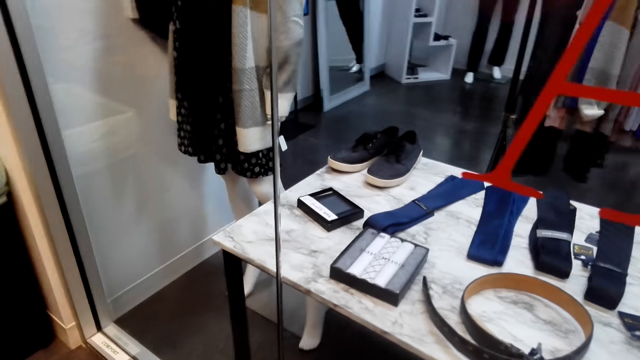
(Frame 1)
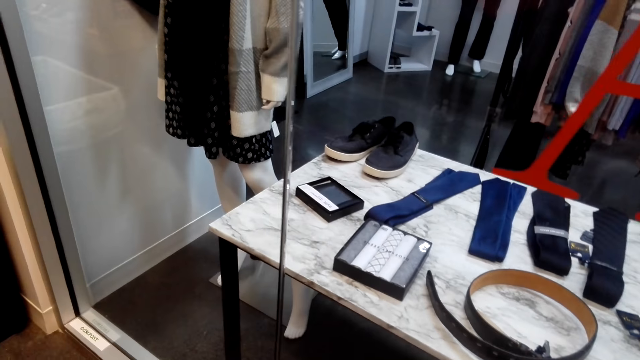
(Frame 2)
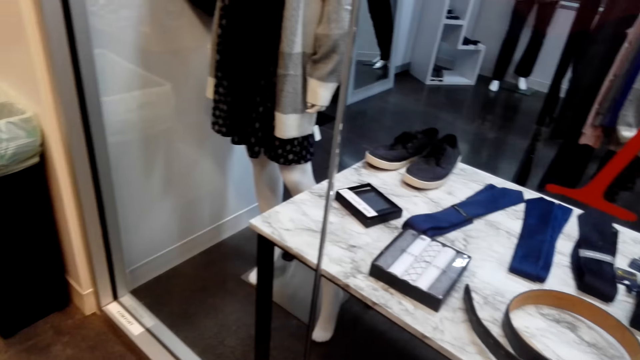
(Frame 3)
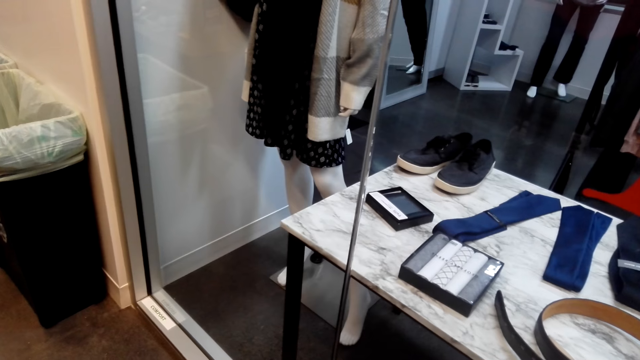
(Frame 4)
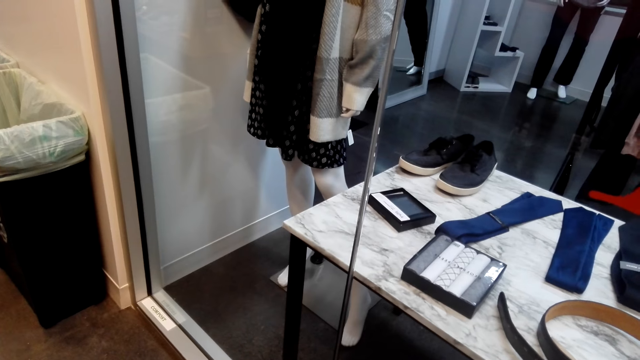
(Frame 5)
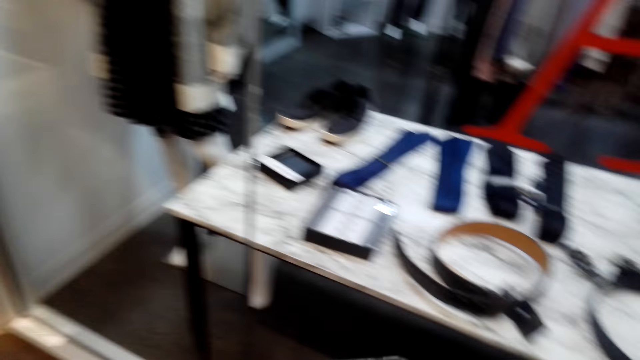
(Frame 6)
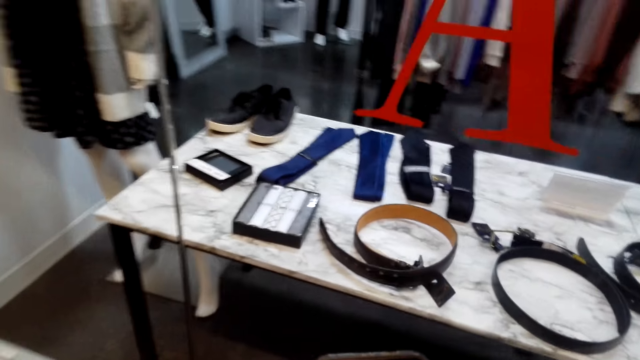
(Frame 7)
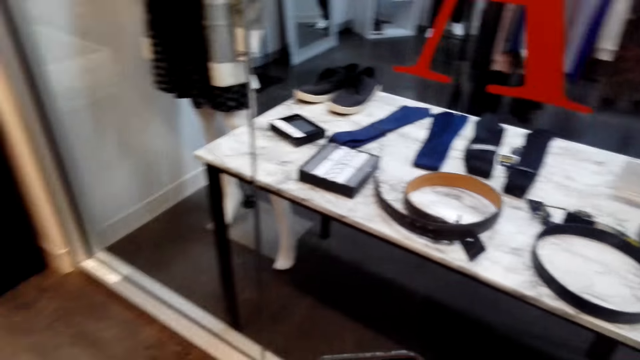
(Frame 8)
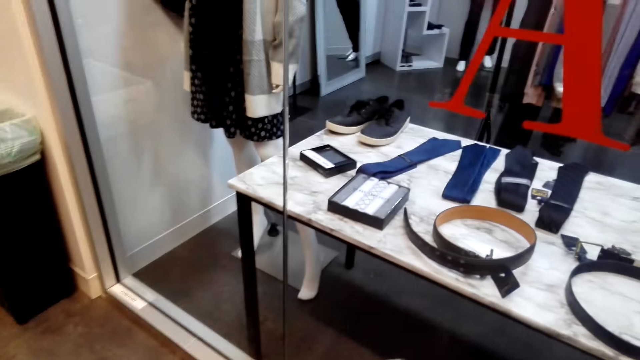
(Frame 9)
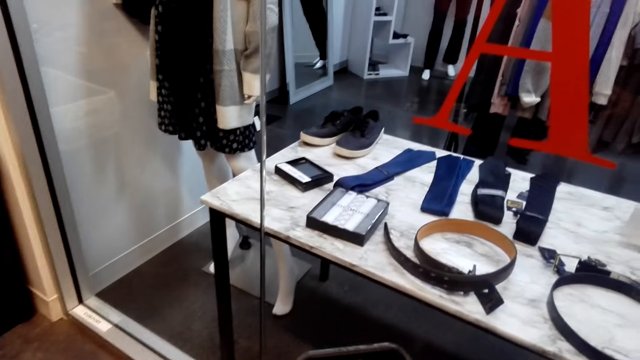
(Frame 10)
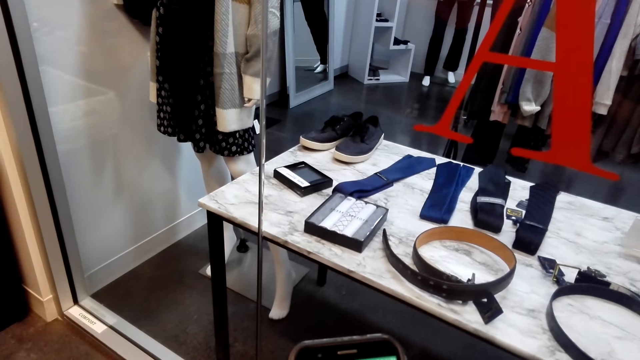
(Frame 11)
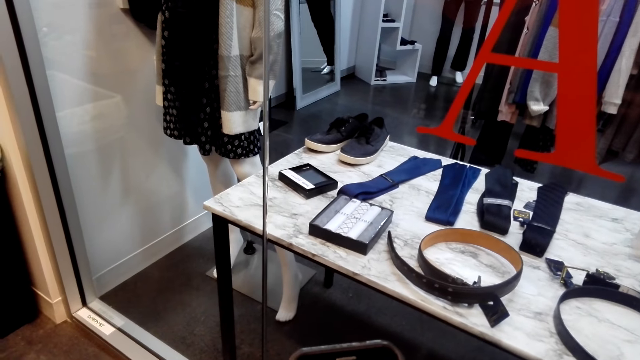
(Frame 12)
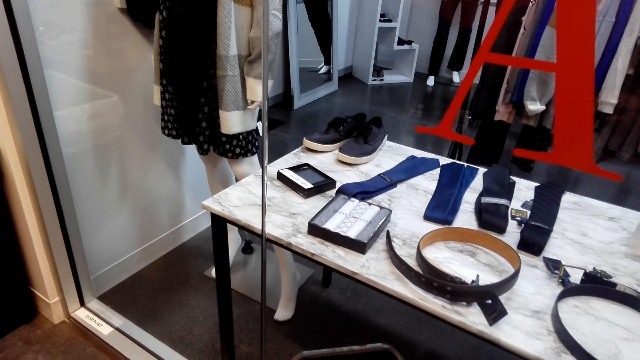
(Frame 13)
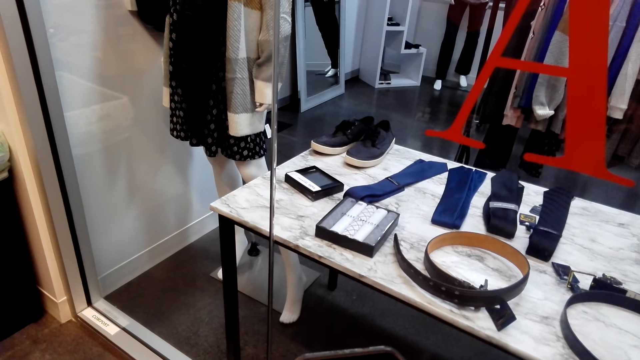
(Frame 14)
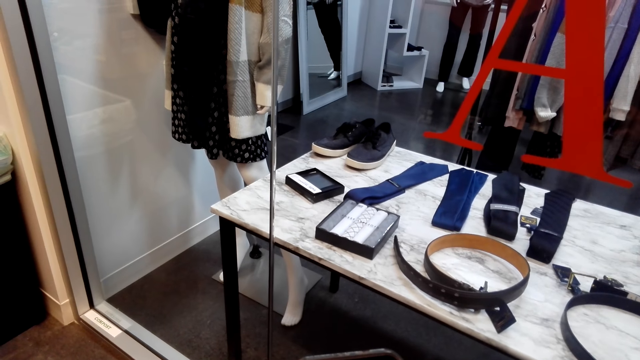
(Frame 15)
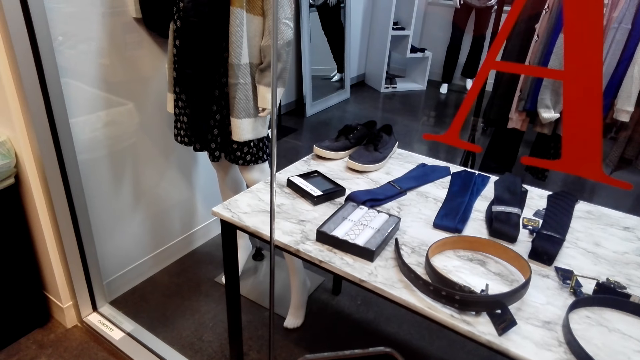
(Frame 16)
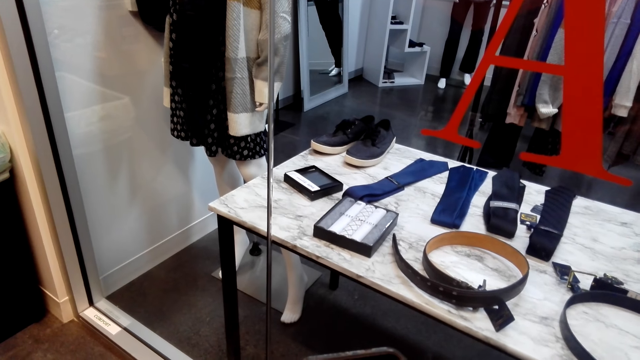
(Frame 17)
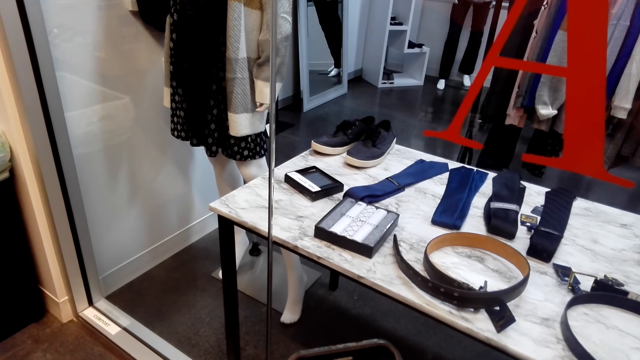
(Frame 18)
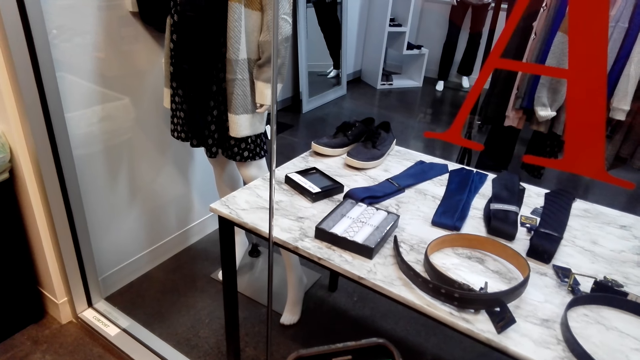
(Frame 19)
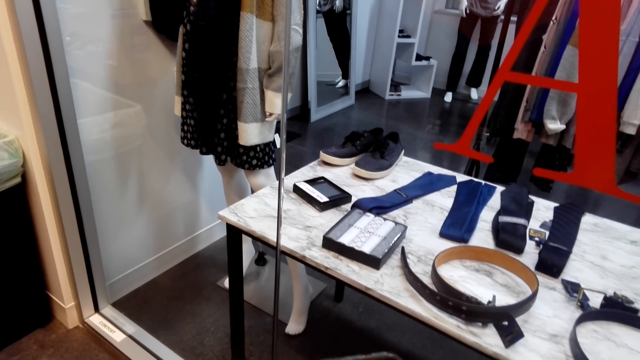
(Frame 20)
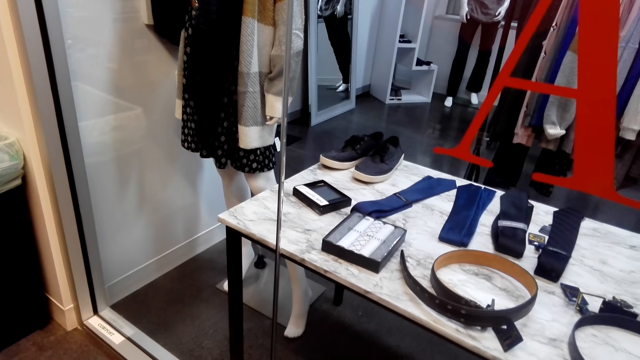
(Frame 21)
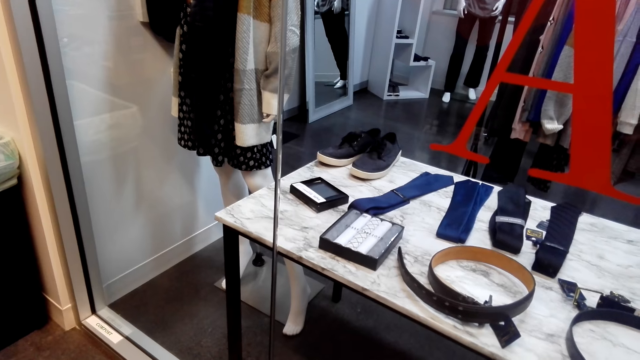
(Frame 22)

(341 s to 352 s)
The camera wearer uses the phone.

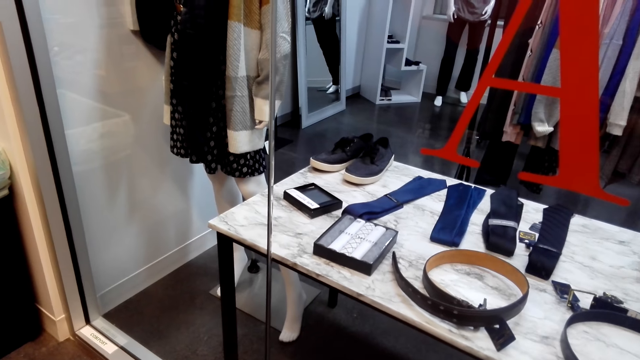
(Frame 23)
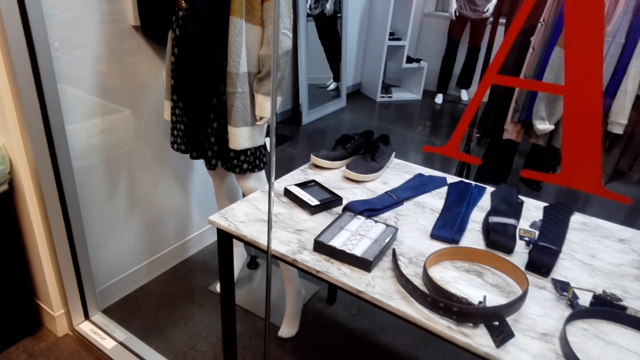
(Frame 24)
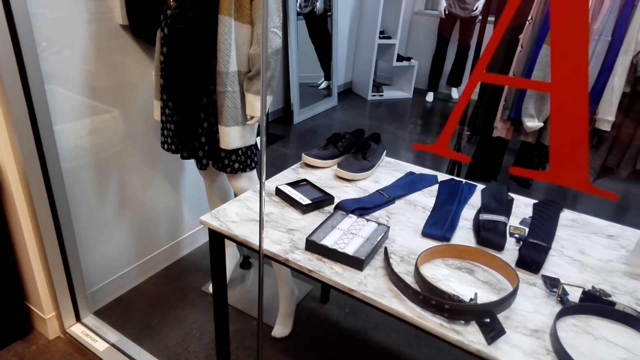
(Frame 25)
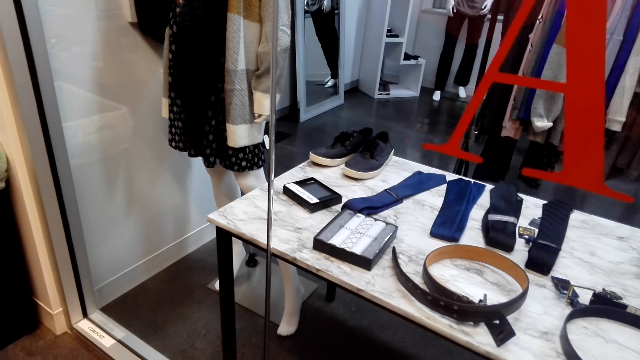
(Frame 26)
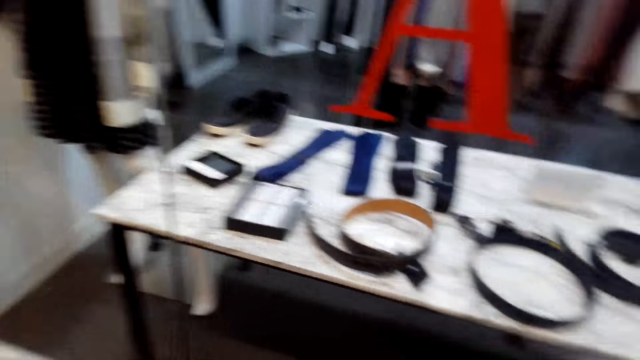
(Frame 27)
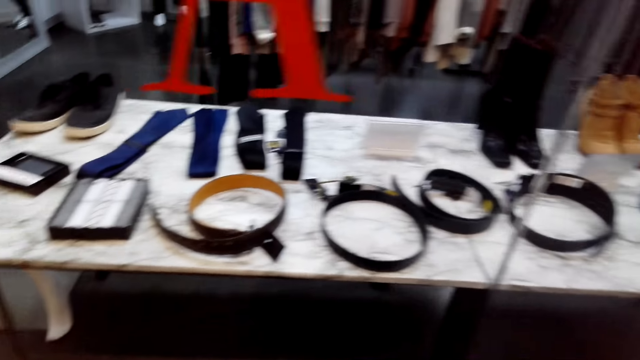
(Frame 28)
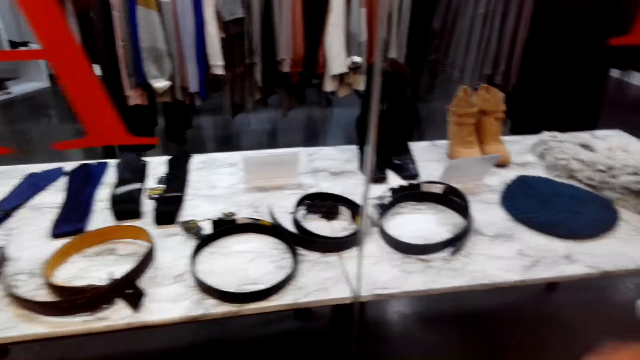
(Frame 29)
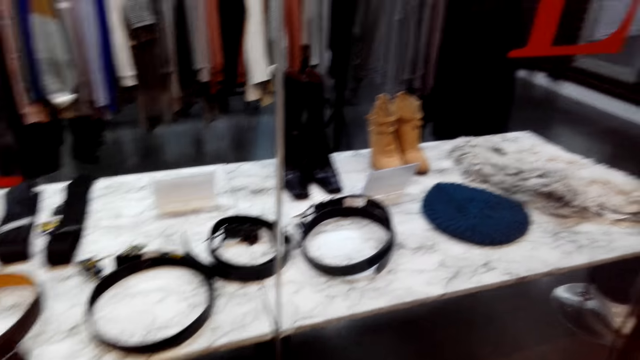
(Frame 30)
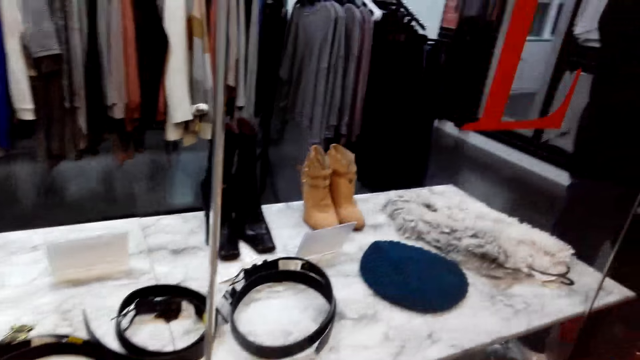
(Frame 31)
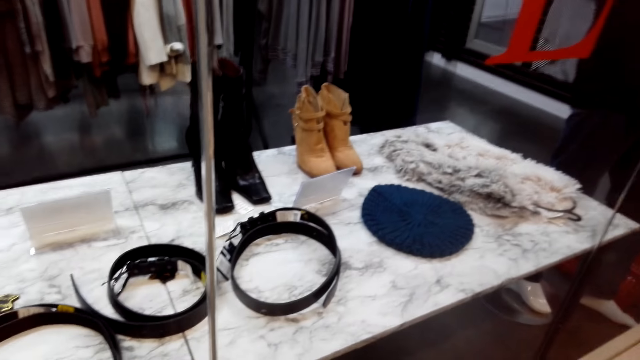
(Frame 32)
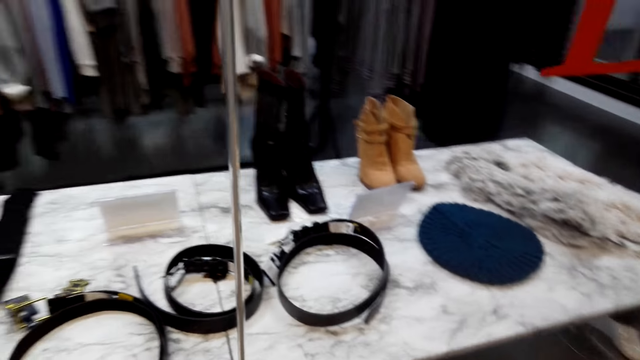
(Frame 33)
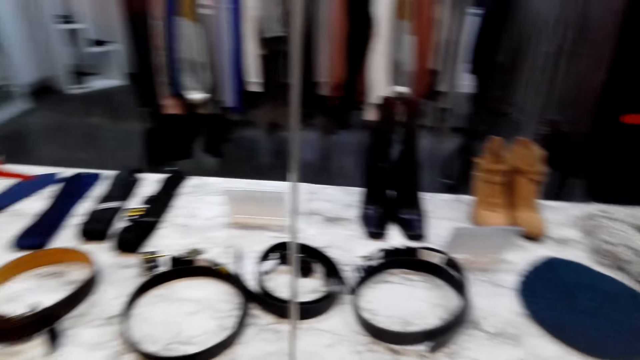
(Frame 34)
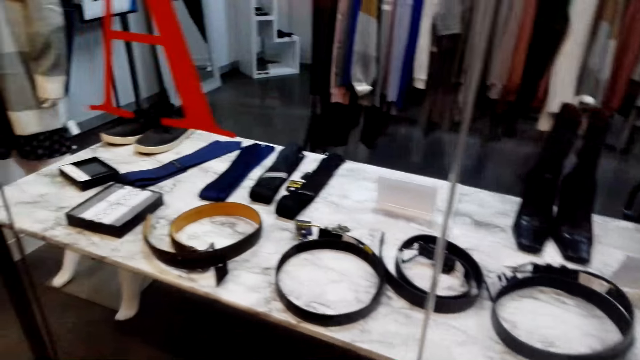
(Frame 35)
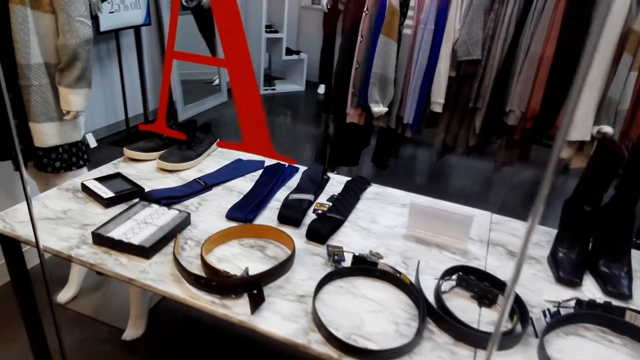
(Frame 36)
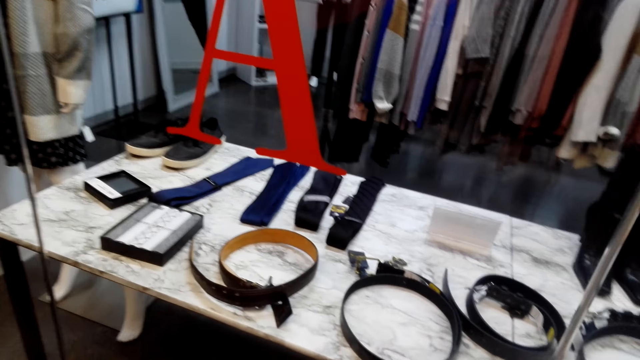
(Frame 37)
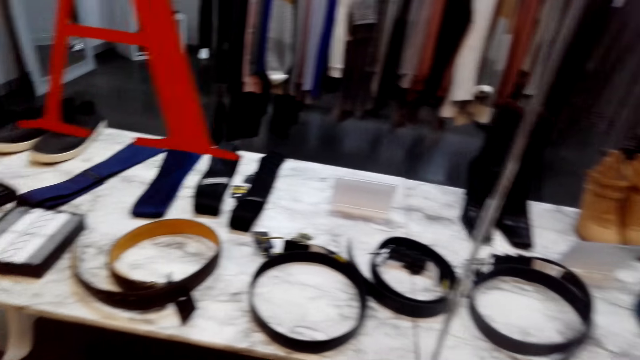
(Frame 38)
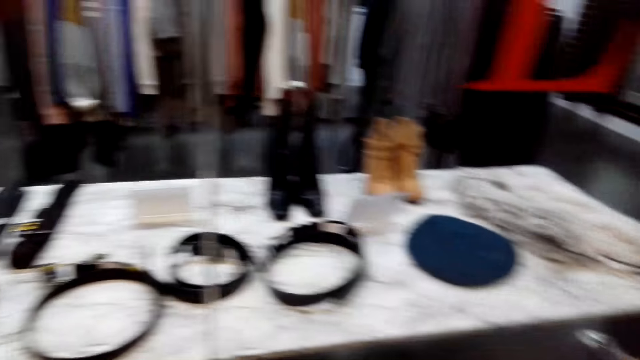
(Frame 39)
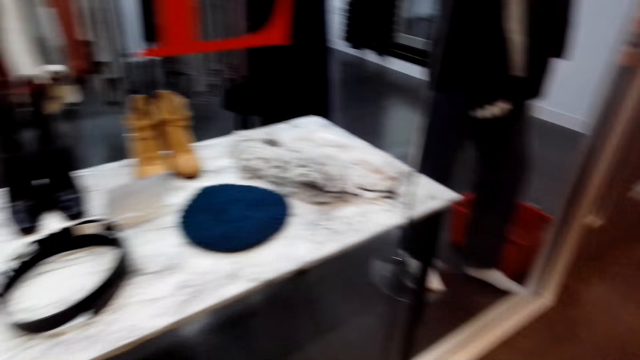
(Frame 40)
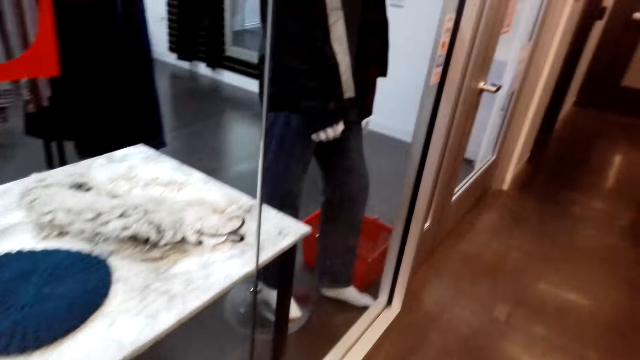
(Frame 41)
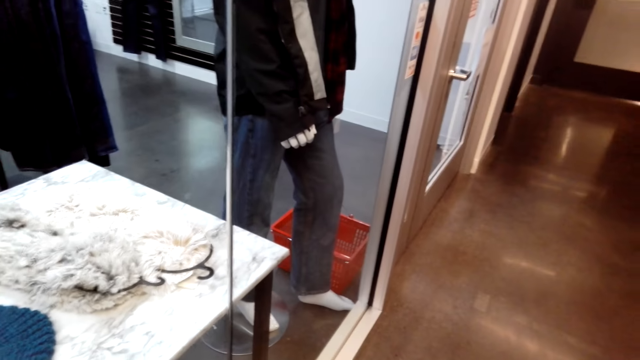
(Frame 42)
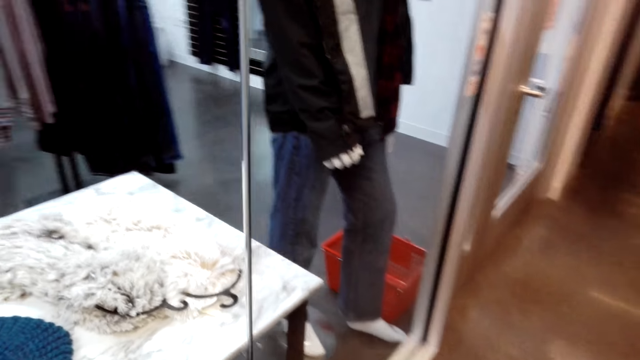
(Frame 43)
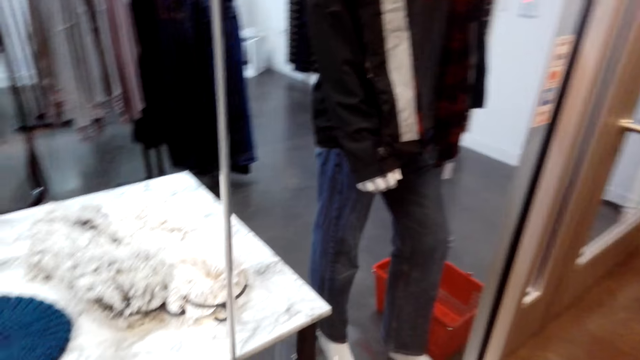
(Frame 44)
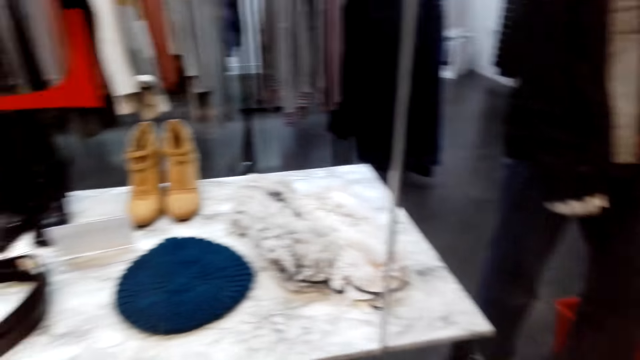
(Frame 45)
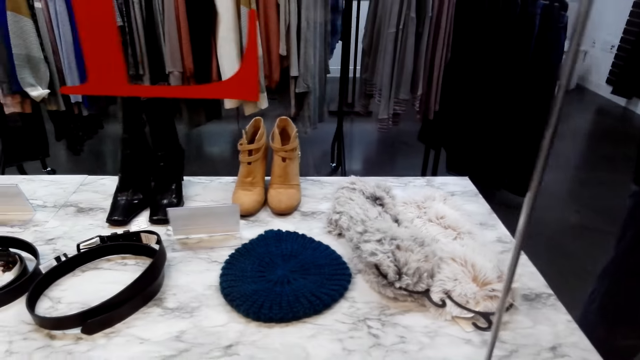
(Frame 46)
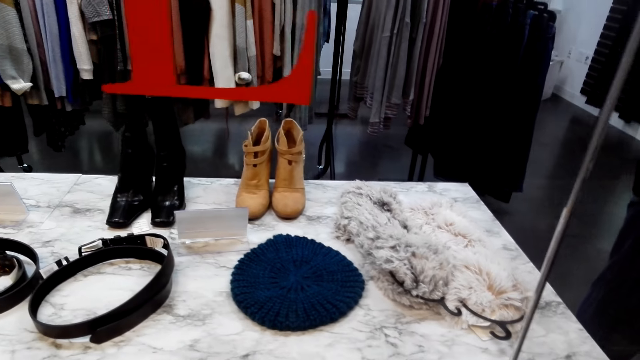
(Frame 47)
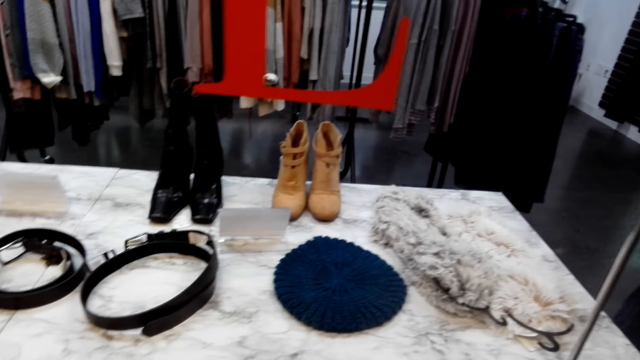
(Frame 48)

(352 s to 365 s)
The camera wearer walks around.
